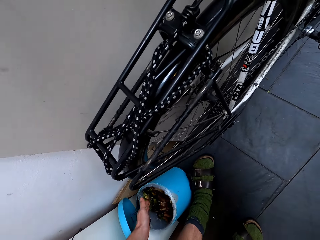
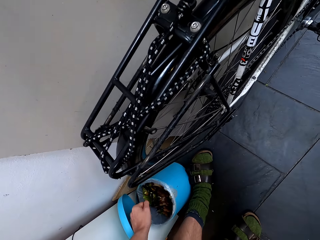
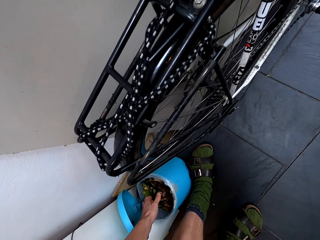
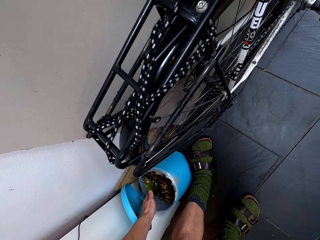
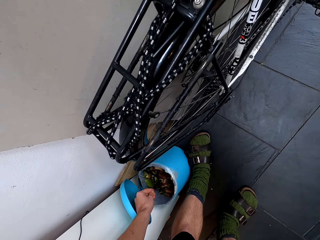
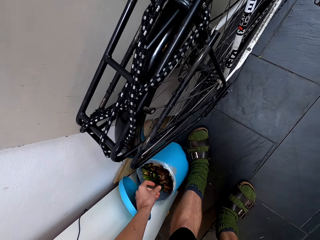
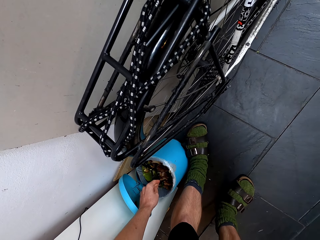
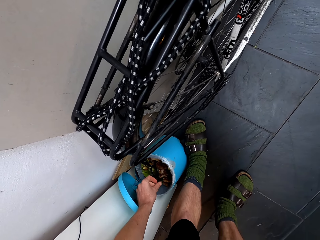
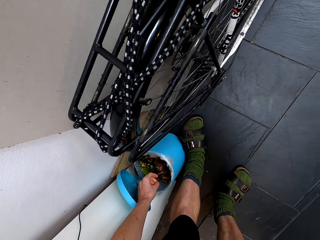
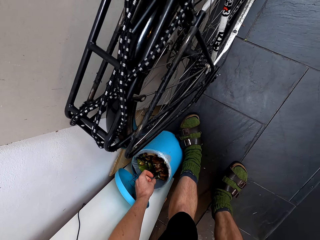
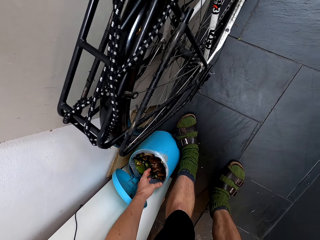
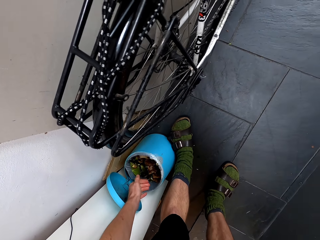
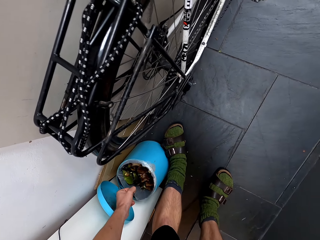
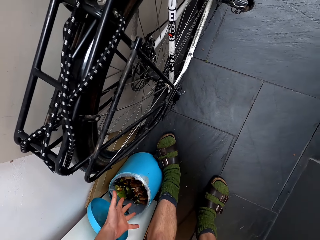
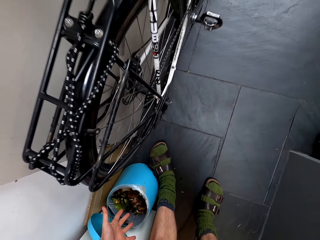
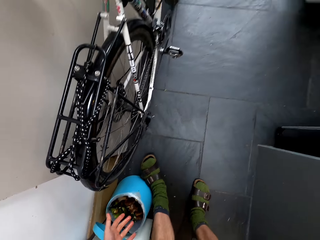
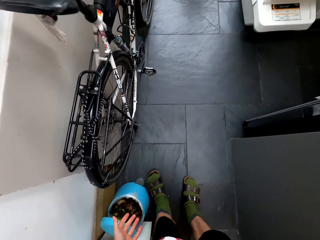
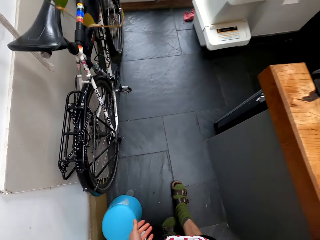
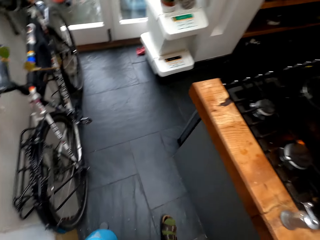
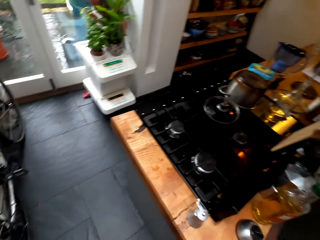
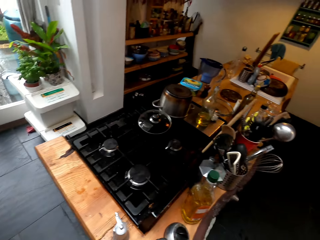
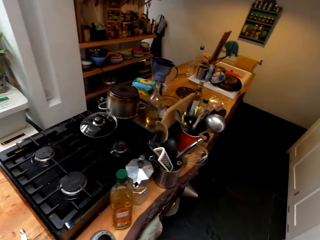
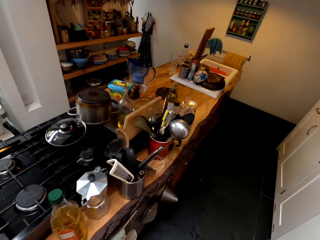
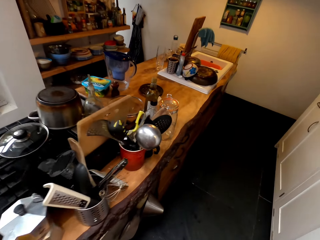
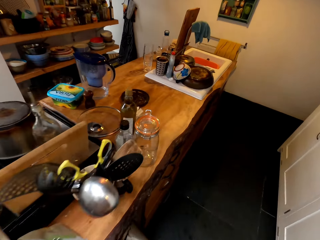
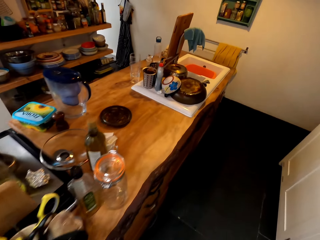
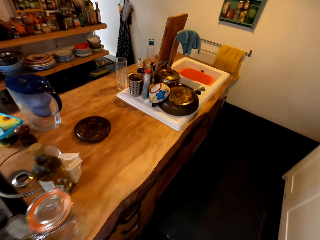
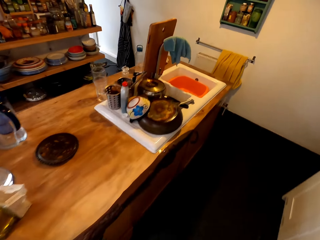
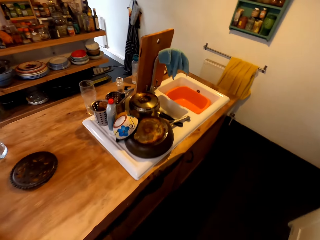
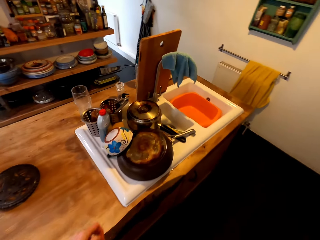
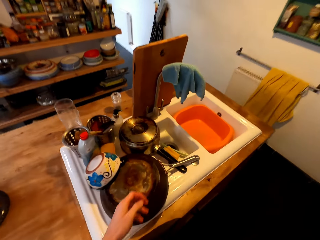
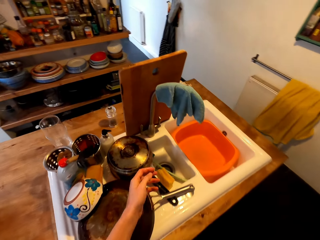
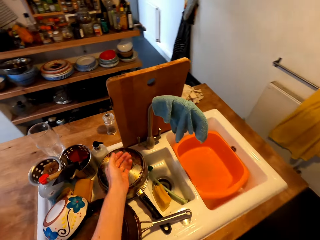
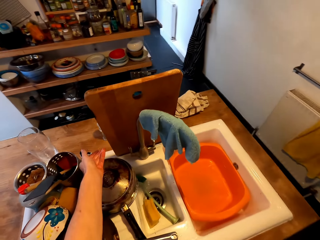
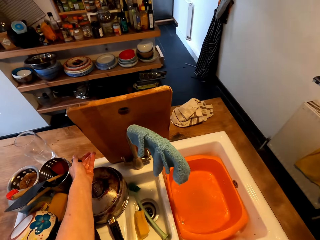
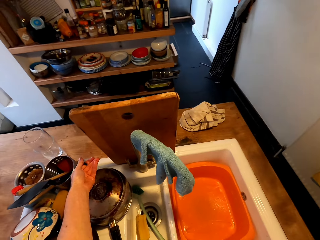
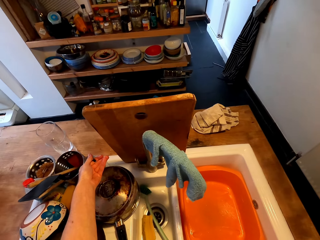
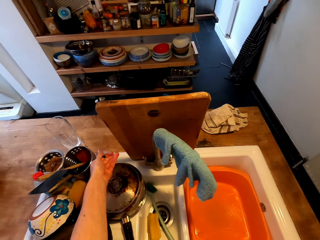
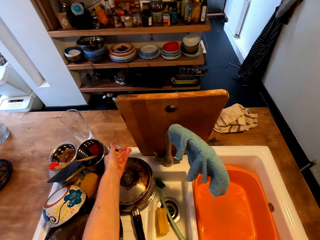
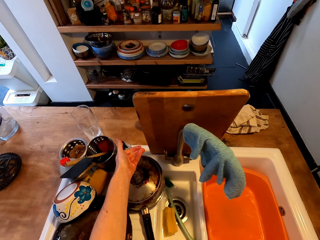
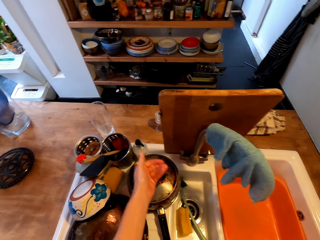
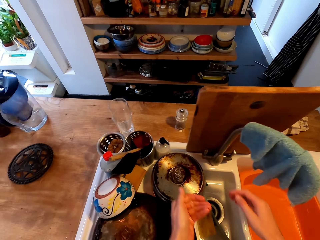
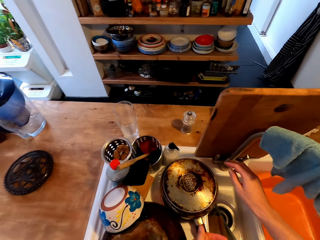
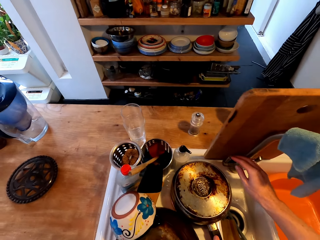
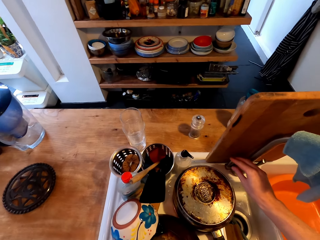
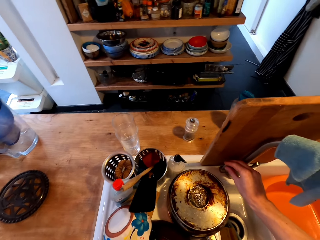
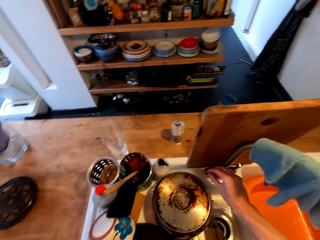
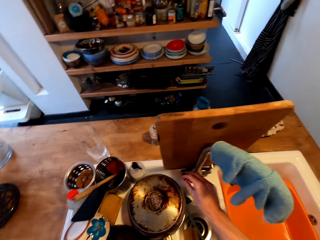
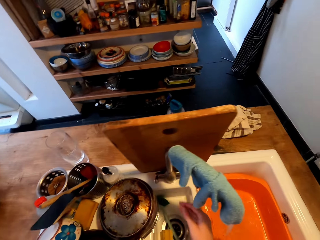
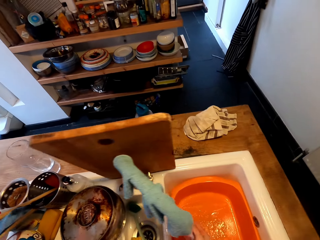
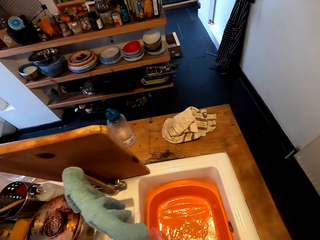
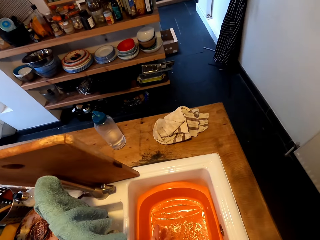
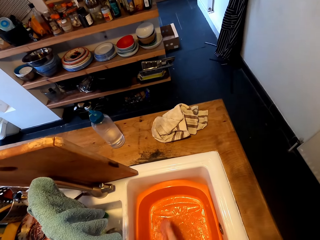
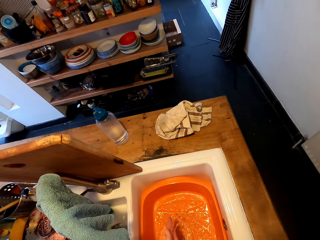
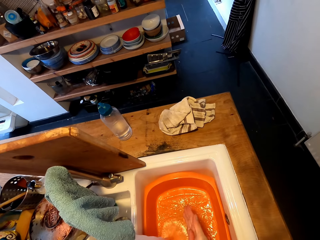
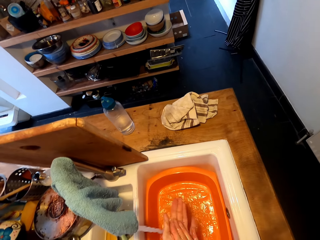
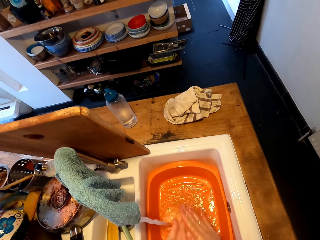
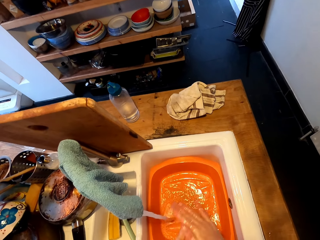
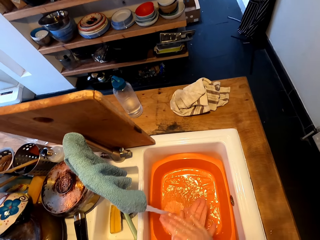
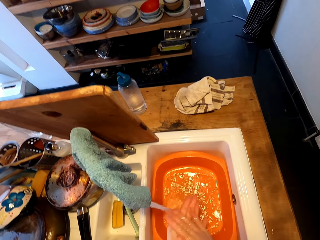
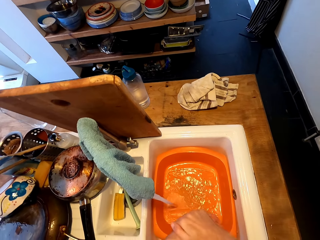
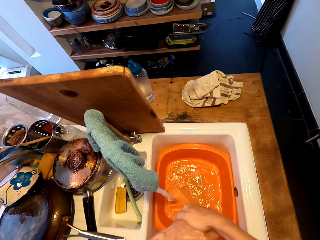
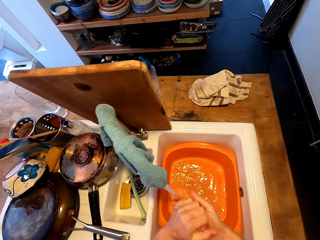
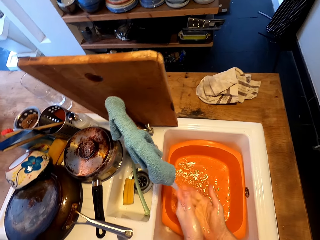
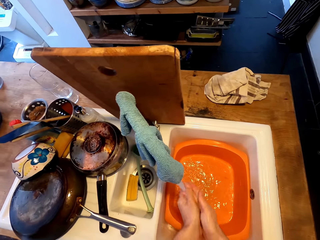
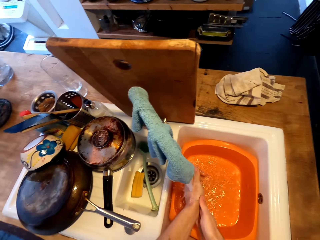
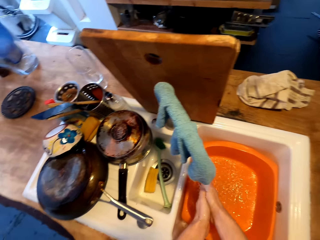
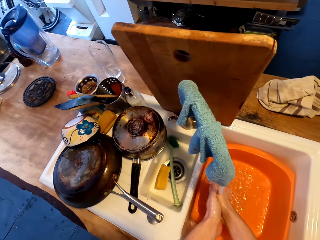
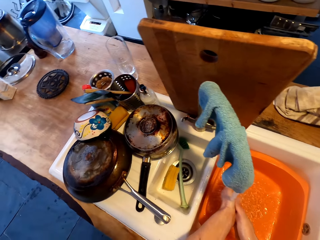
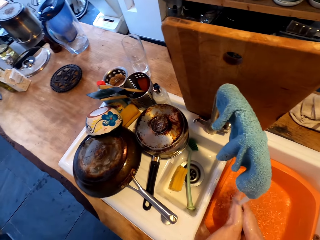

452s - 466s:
The camera wearer puts the trash in the dustbin. She walks on the floor. She picks up a liquid soap and opens a water tap. She puts the water in the basin in the sink. She washes her hands in the basin in the sink.

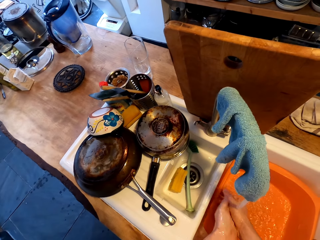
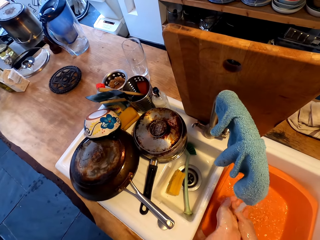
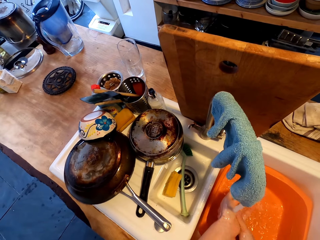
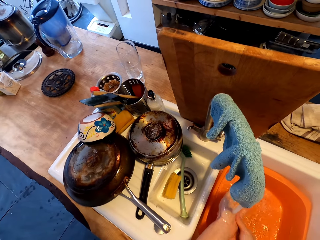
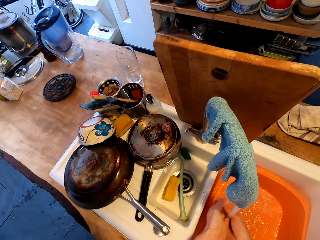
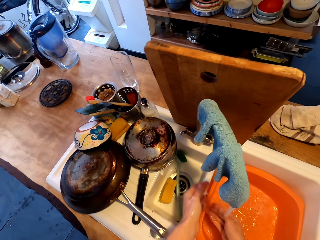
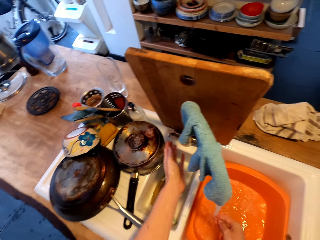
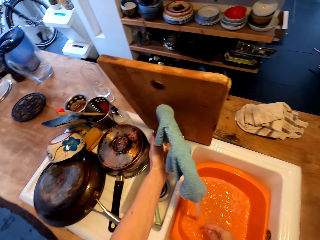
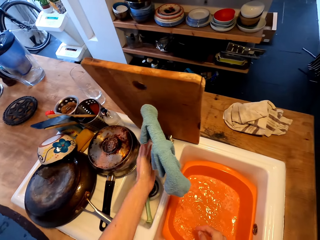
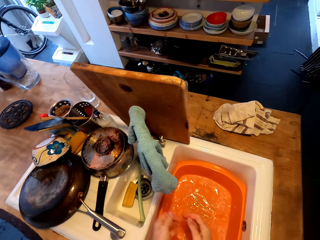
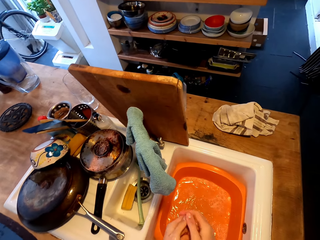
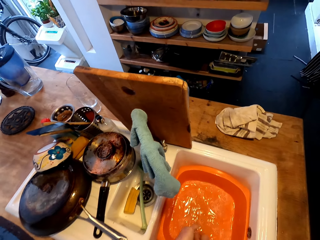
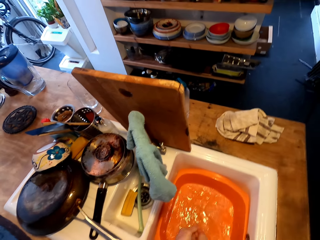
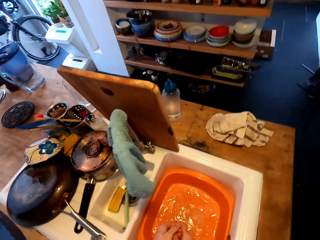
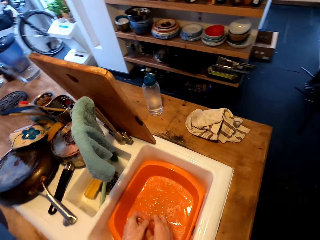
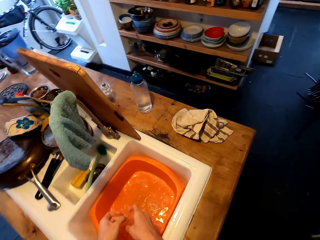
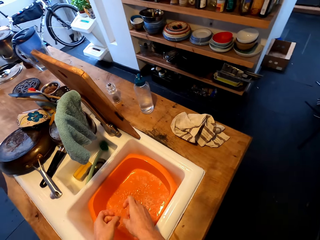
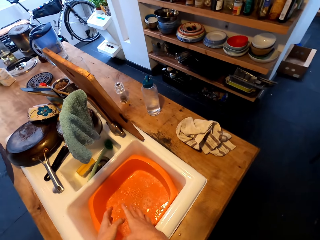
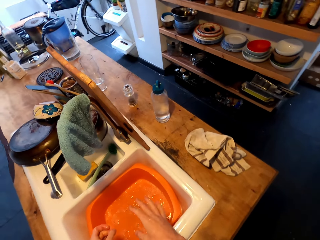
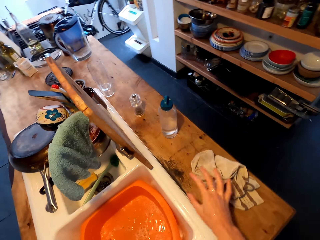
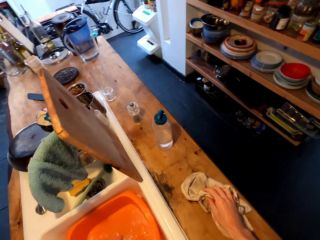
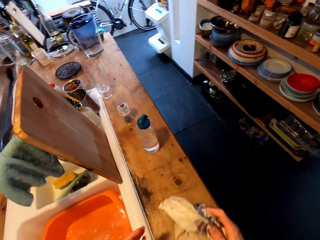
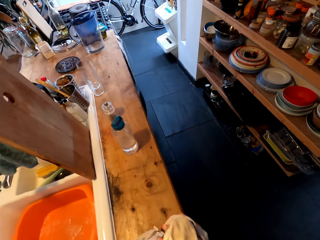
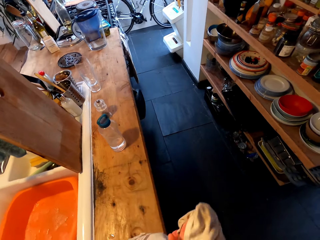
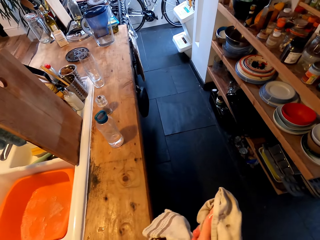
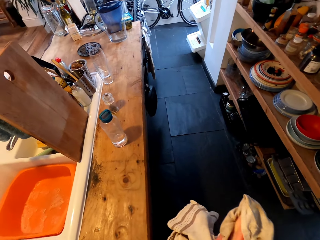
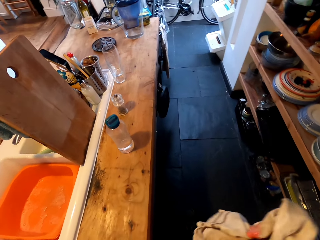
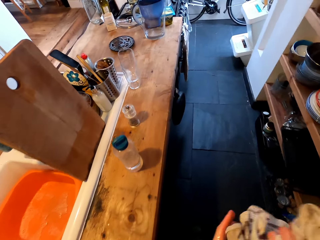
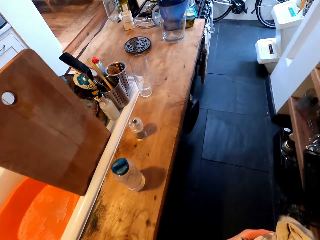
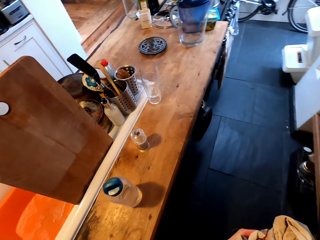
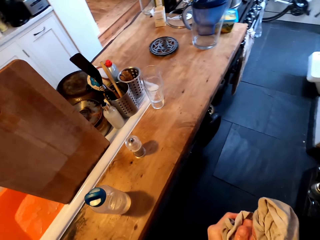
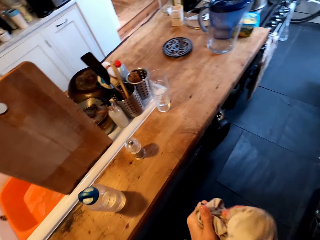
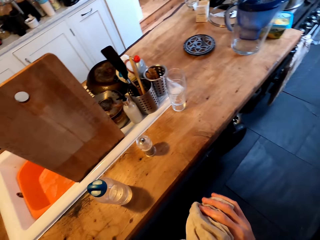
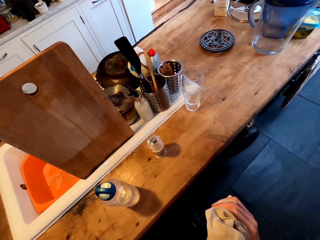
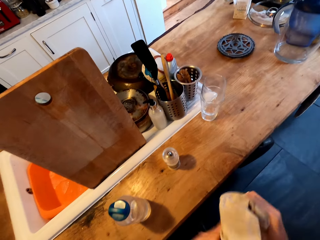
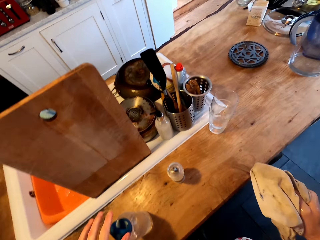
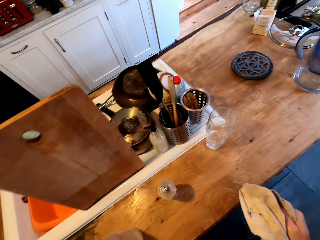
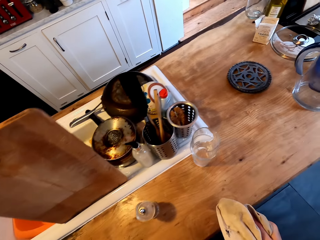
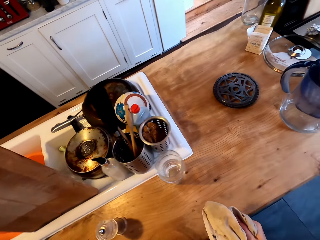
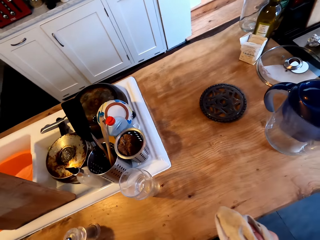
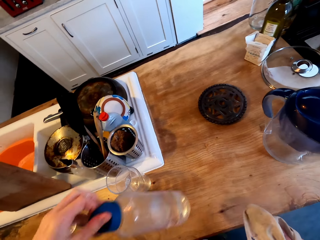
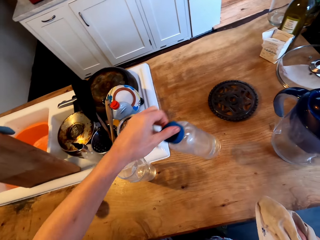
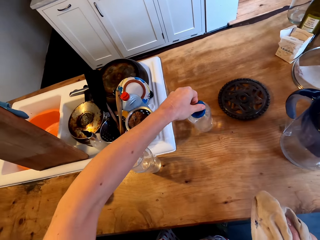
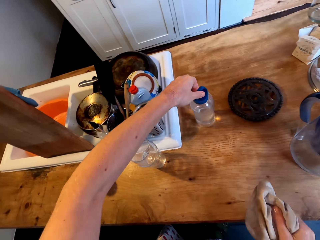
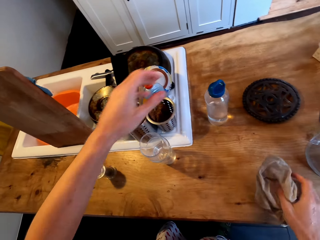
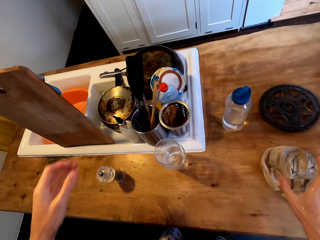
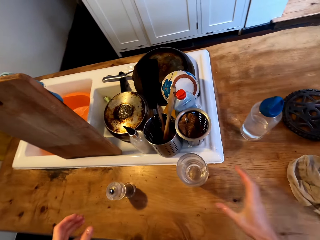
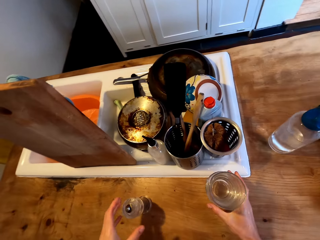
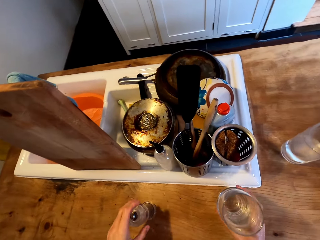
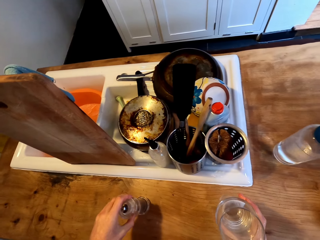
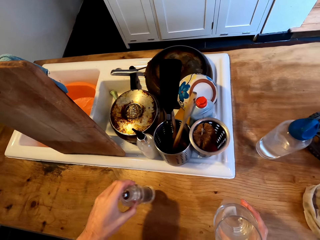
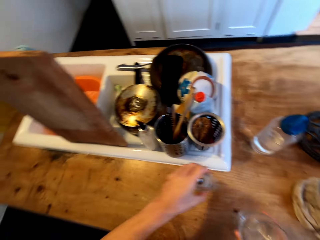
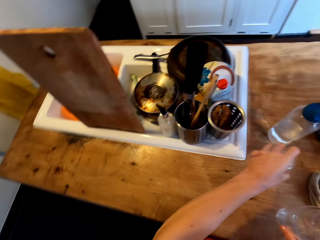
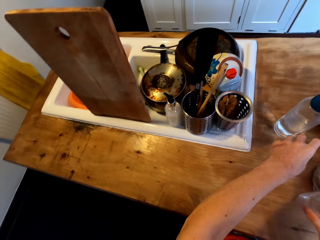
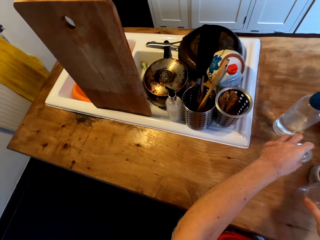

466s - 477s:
The camera wearer closes a water tap. She stands on the floor. She picks up the kitchen towel on the countertop and wipes her hands with the kitchen towel. She walks on the floor. She picks up a plastic bottle. She puts the bottle on the countertop. She puts the kitchen towel on the countertop. She picks up a glass on the countertop.
